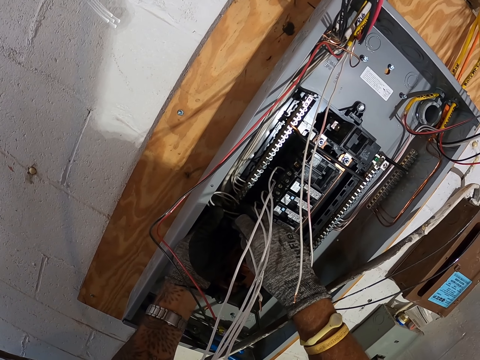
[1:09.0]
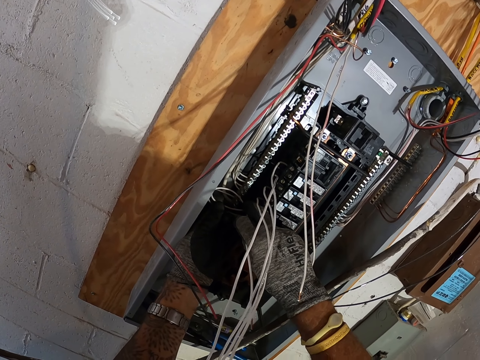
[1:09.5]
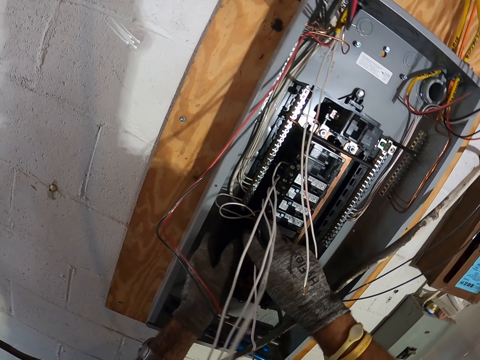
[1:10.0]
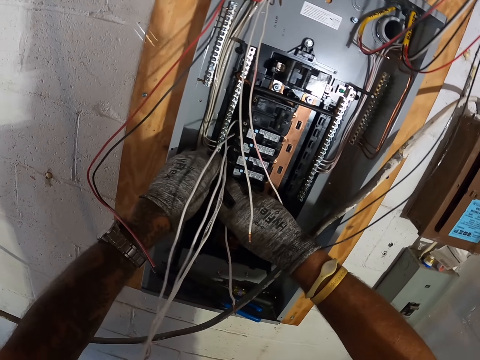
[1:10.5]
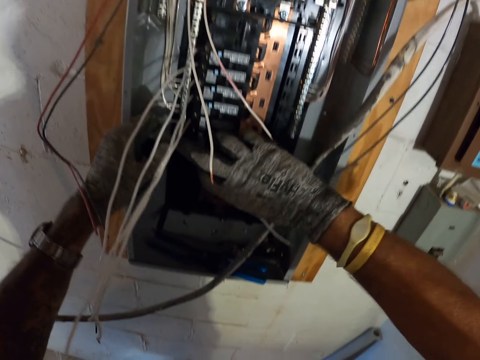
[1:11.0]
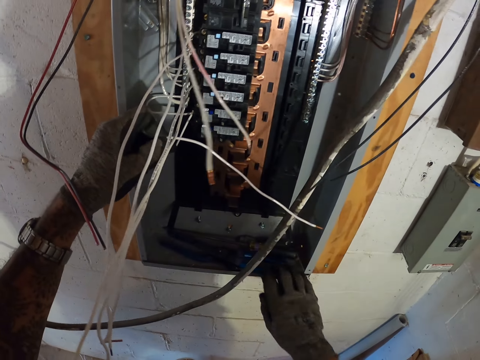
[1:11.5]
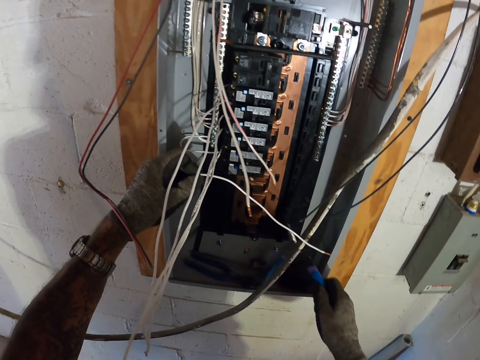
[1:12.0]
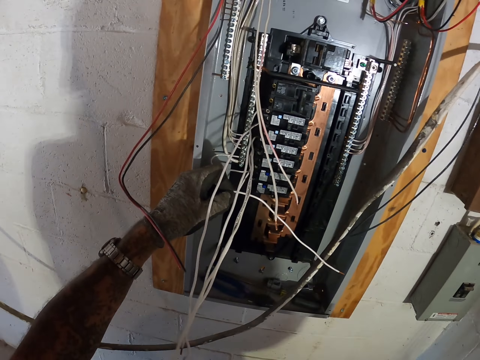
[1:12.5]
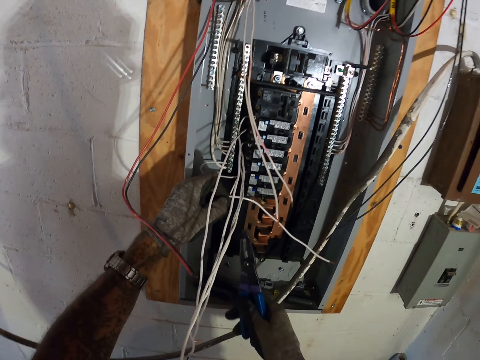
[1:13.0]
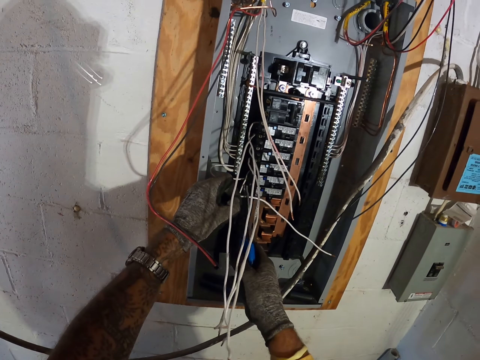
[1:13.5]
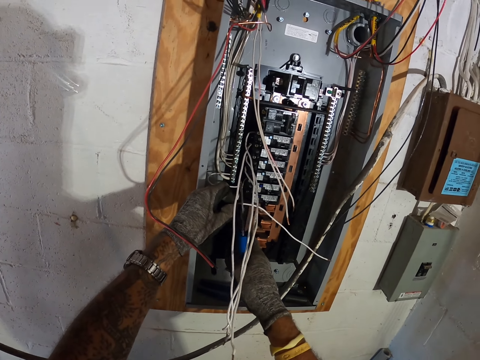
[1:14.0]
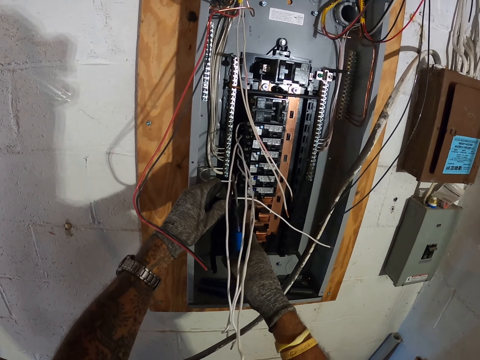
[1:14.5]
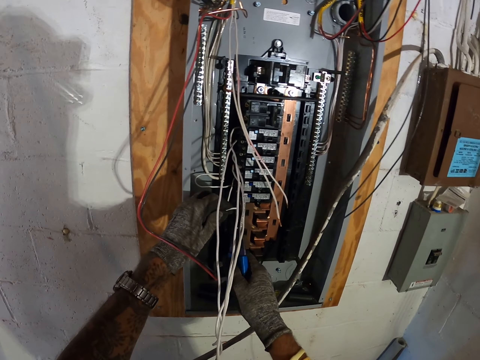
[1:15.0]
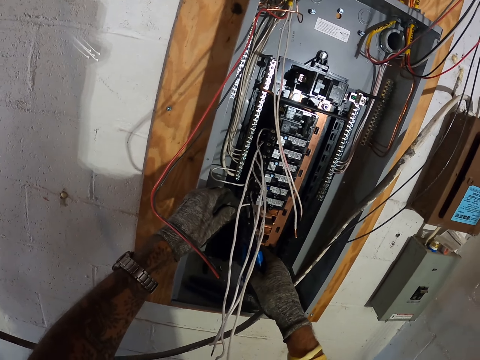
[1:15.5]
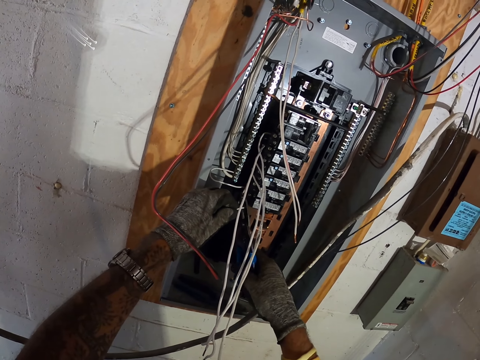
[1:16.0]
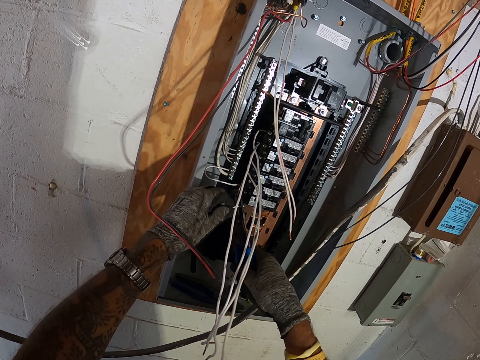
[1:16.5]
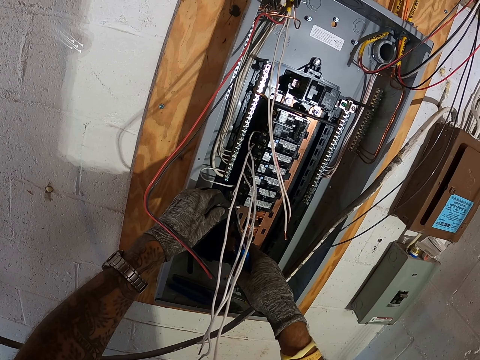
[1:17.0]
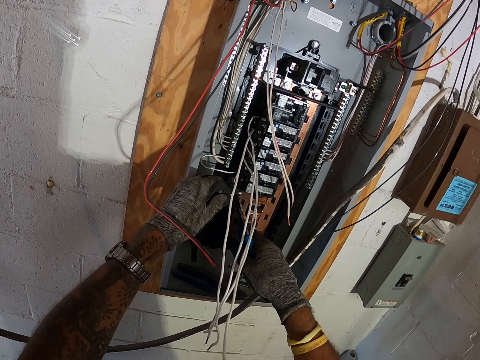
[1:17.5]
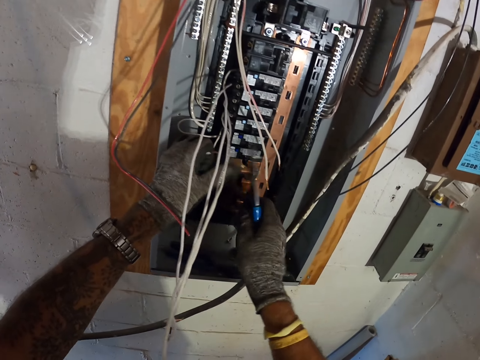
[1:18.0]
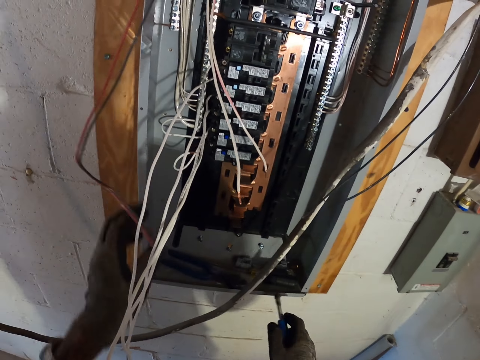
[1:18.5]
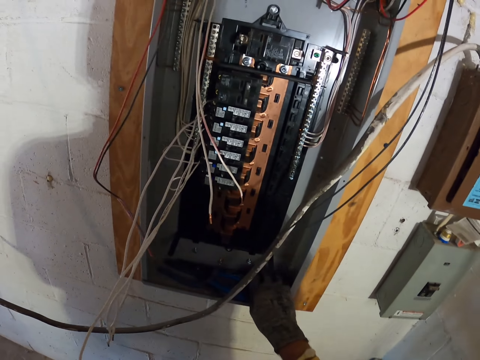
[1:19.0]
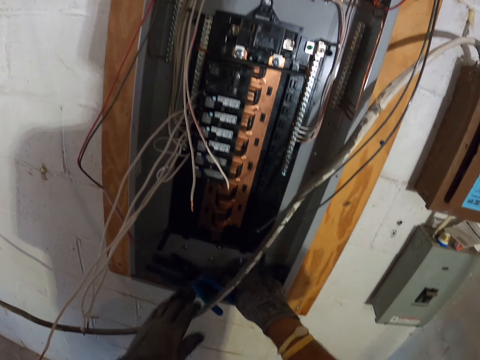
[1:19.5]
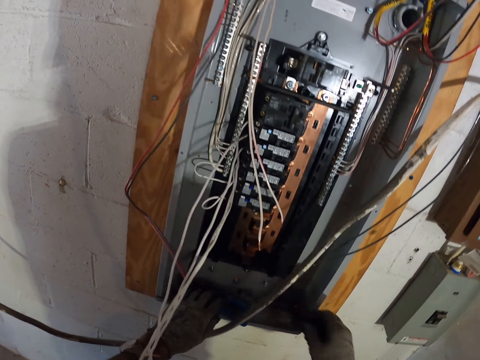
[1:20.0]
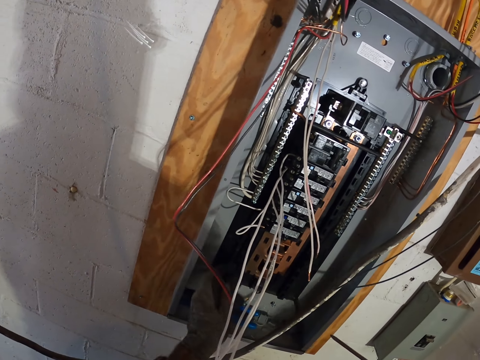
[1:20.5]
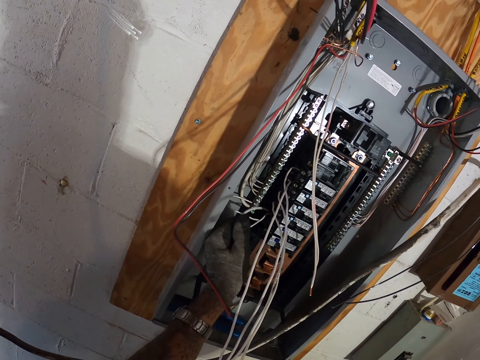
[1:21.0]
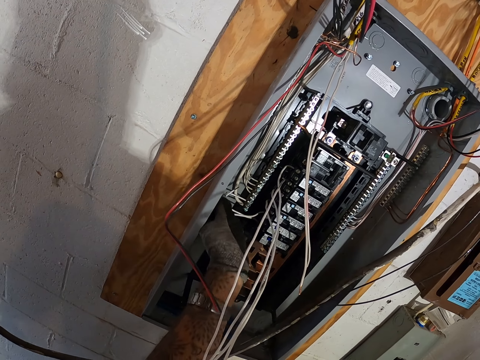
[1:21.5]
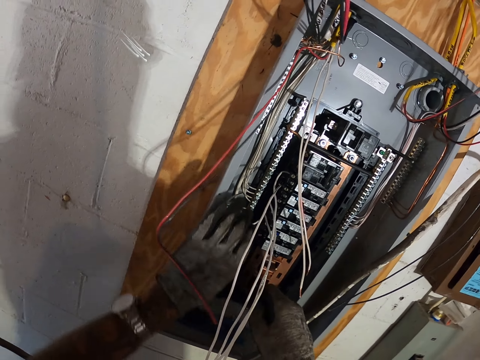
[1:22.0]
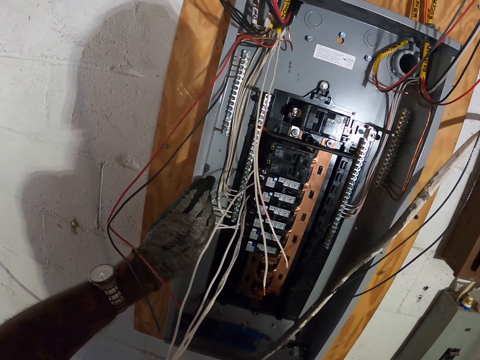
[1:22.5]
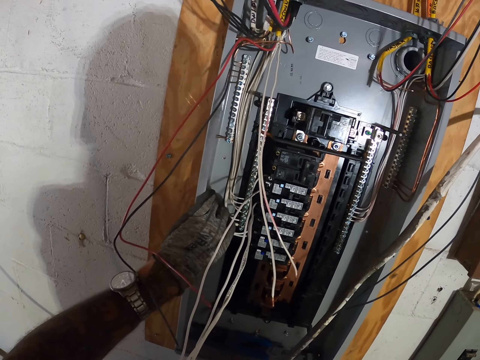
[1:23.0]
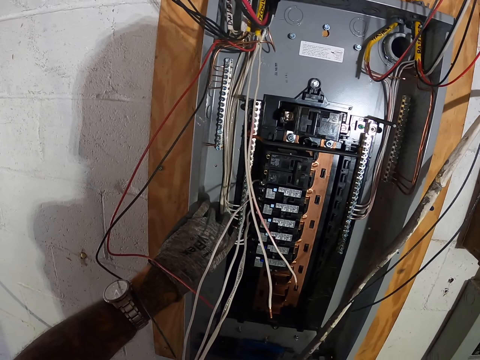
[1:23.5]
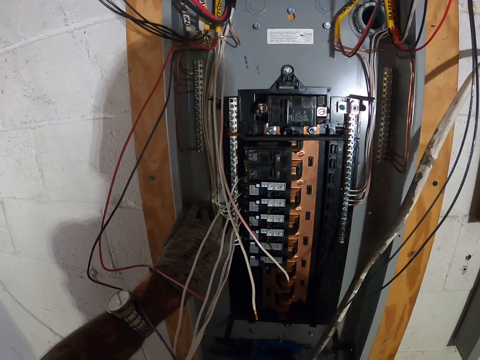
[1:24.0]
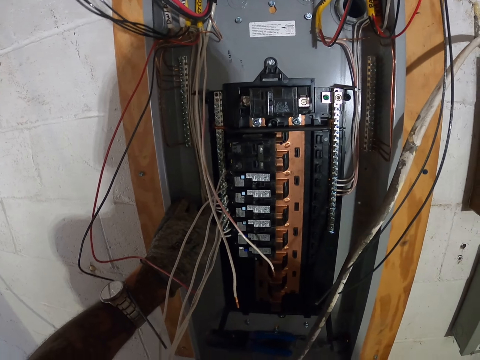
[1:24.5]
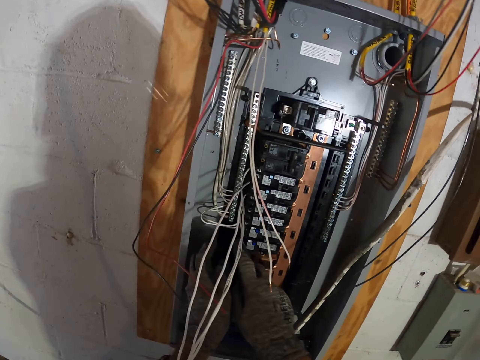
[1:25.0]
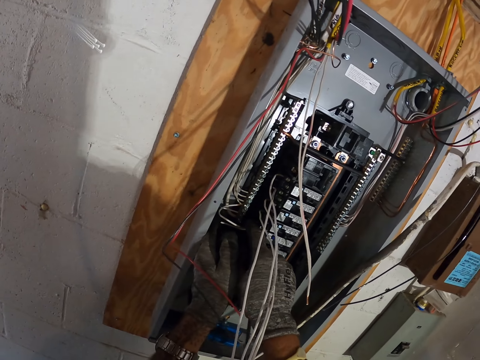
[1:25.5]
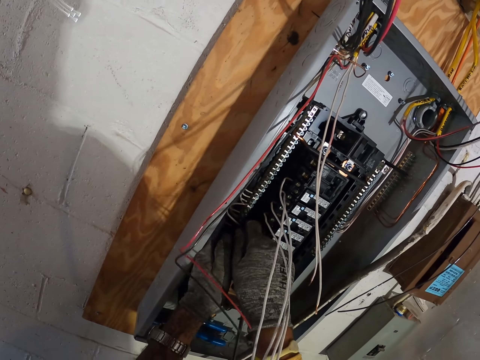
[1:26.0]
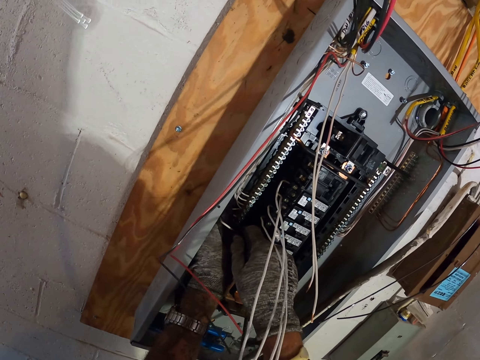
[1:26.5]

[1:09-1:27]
The camera wearer takes the pliers. They cut the wire or white cable with the pliers. They put the pliers in the meter box. They pick up the screwdriver. They put the screwdriver in the meter box. They fix the electric box panel. They fix the white cable in a neutral bar.

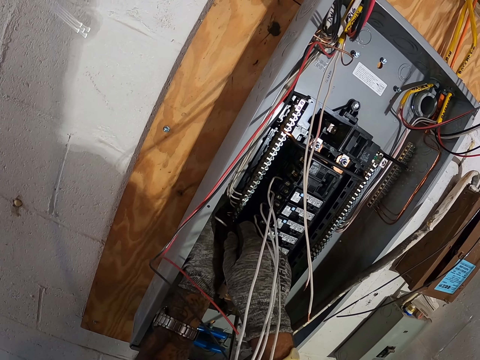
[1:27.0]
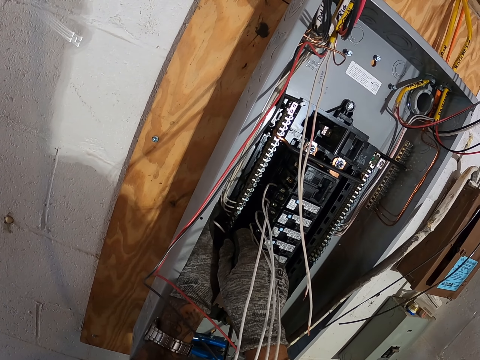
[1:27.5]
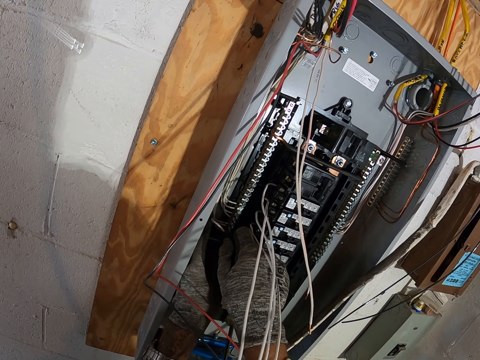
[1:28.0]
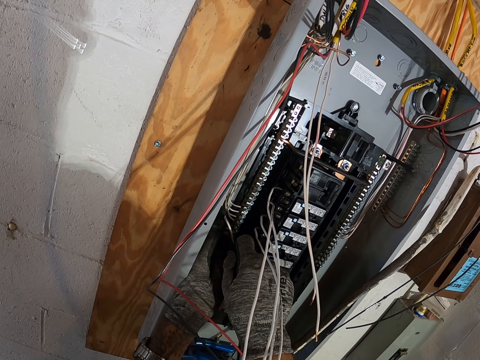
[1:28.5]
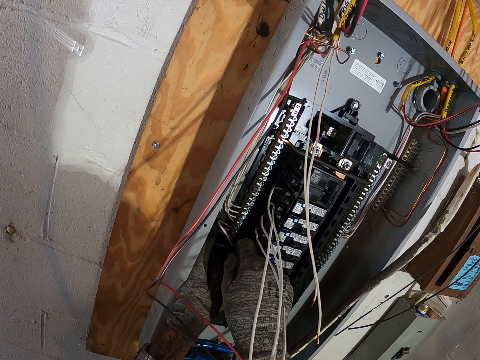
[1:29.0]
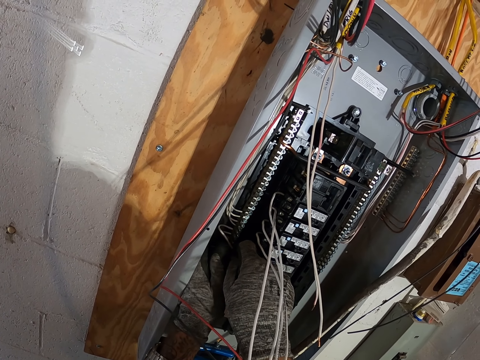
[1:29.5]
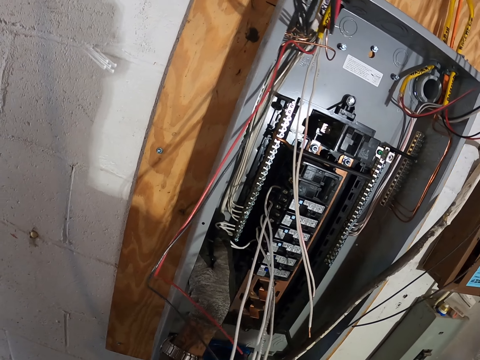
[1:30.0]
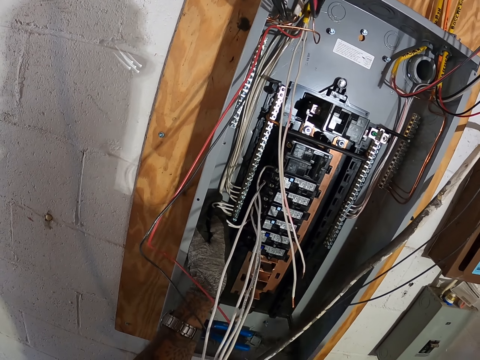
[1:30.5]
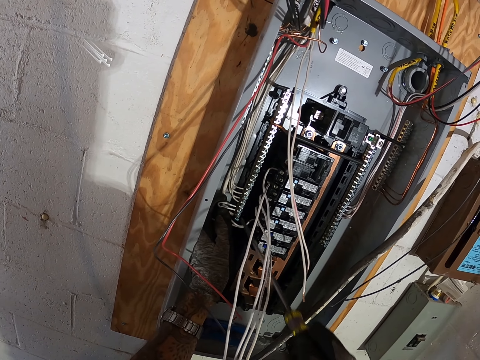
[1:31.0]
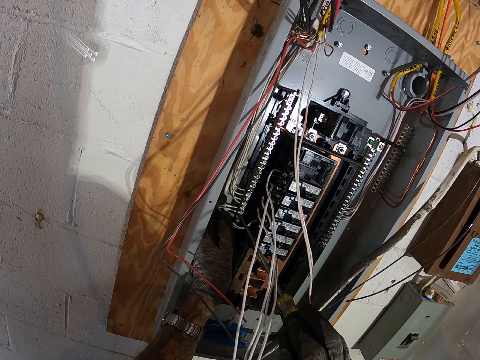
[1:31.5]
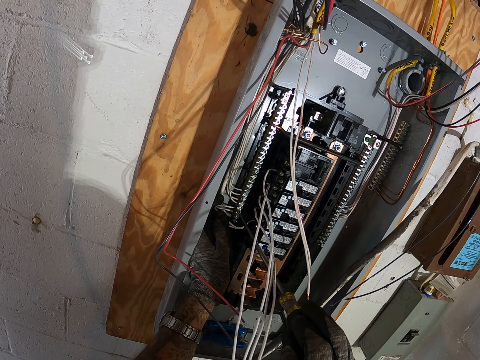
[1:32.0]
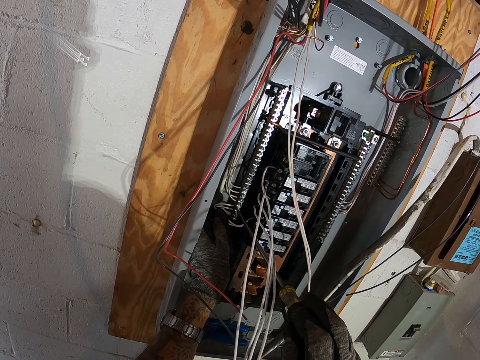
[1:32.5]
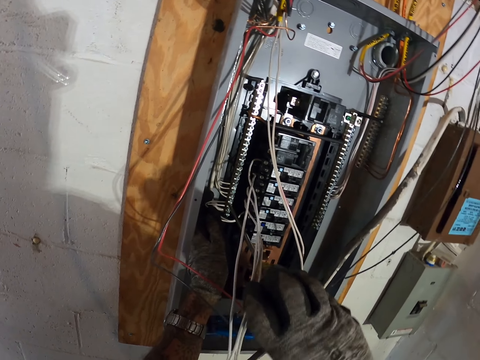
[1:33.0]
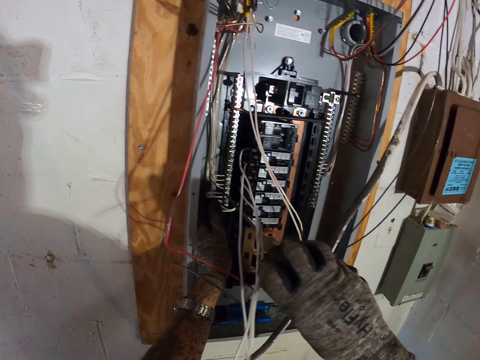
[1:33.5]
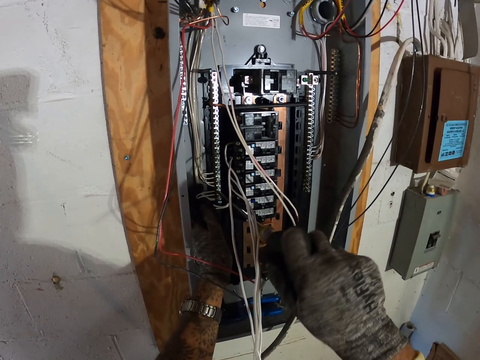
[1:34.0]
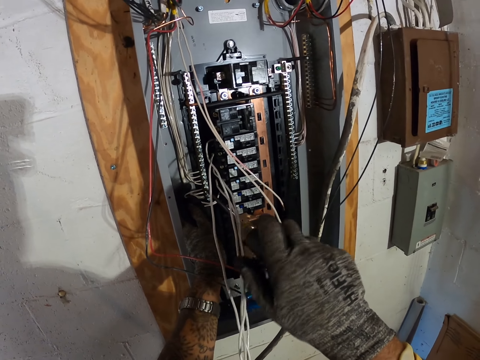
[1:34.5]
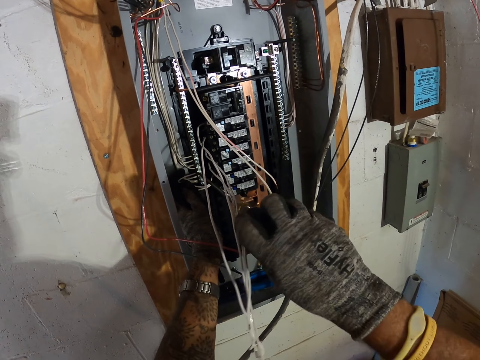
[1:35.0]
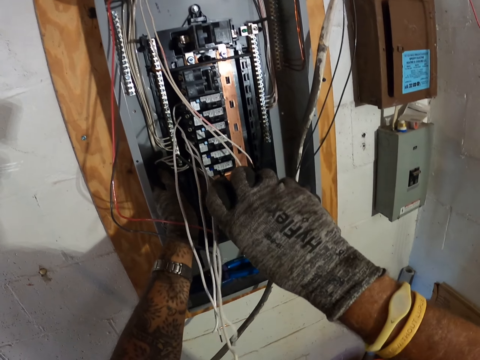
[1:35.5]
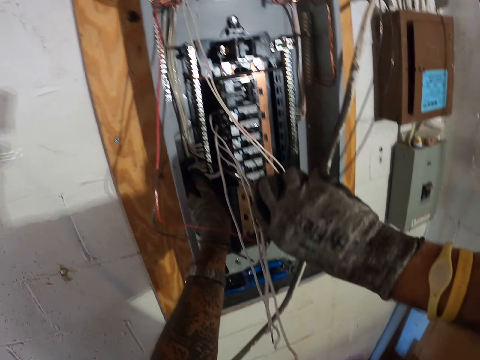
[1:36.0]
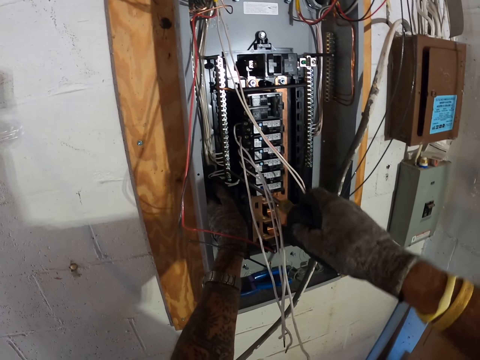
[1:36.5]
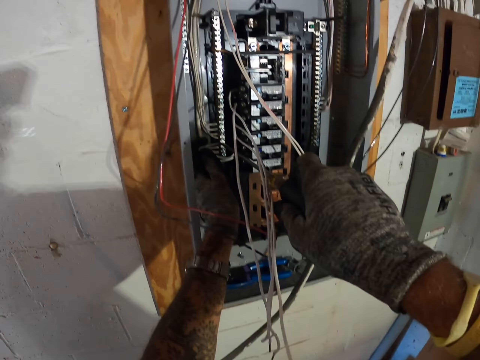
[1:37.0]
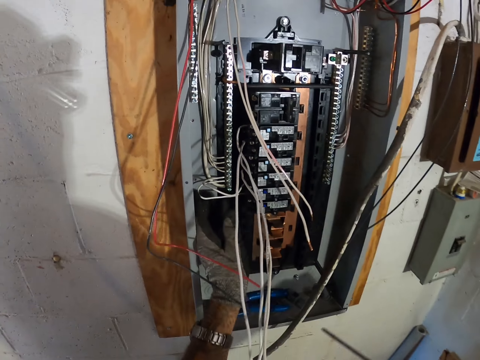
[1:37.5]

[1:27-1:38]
The camera wearer picks up a screwdriver. They fix the electric box panel with the screwdriver. They screw the white cable.
